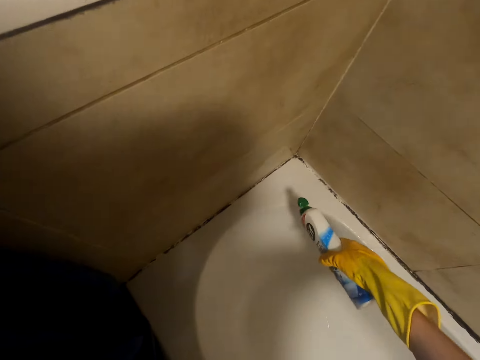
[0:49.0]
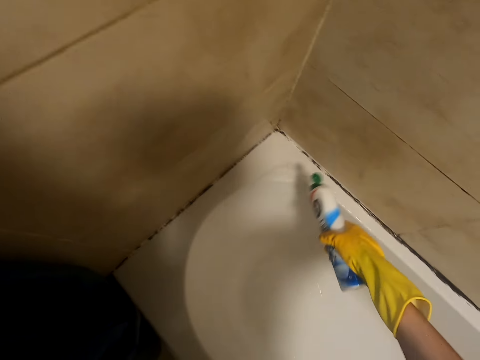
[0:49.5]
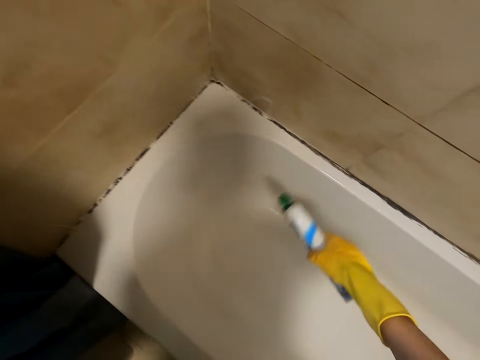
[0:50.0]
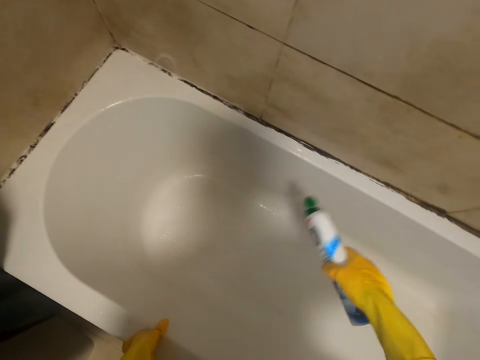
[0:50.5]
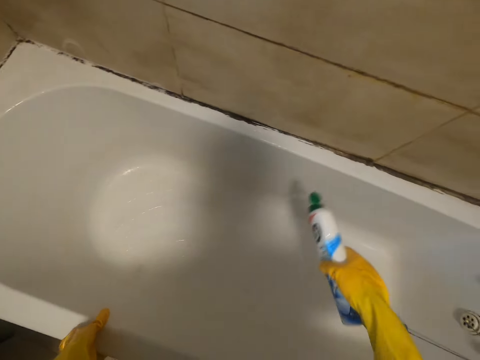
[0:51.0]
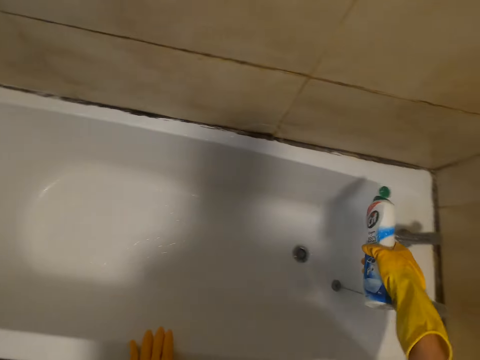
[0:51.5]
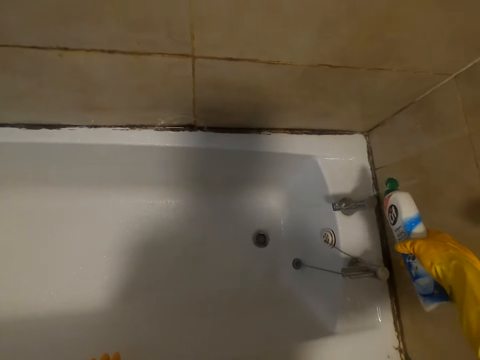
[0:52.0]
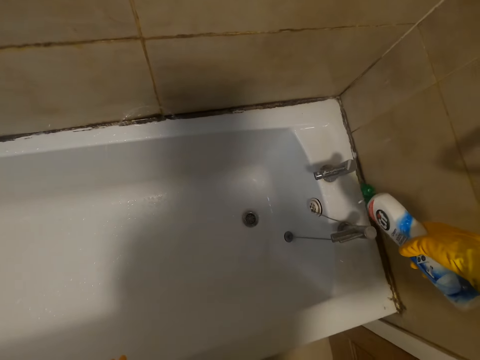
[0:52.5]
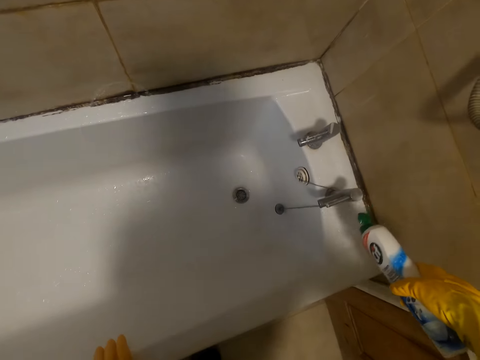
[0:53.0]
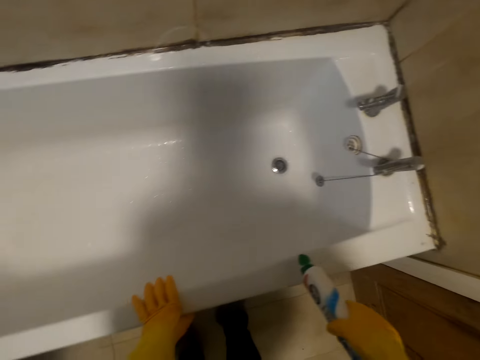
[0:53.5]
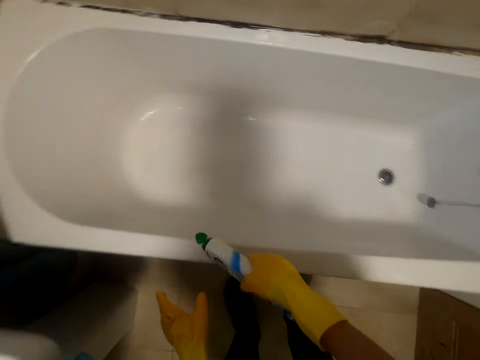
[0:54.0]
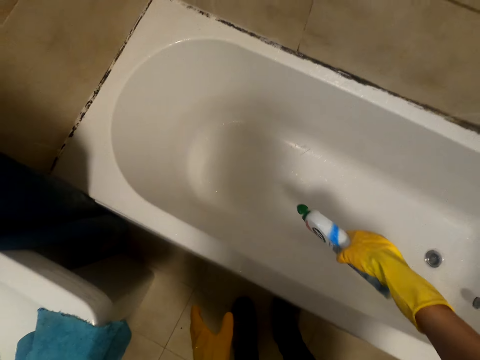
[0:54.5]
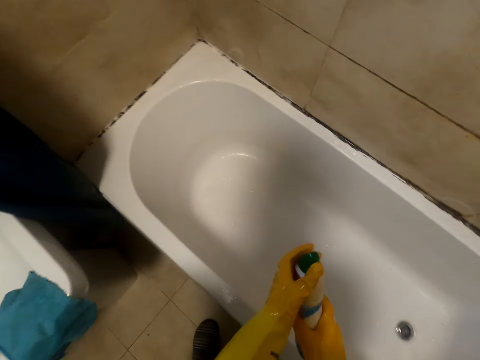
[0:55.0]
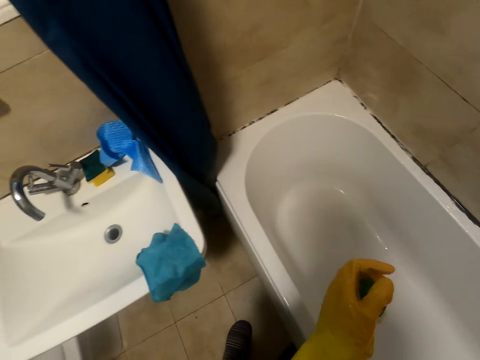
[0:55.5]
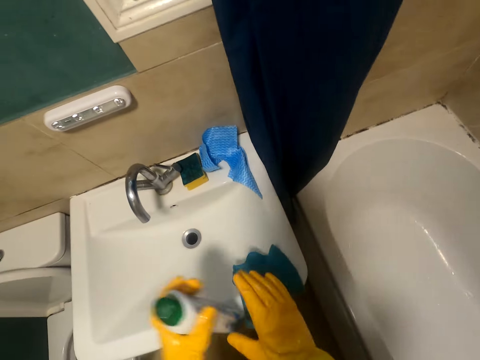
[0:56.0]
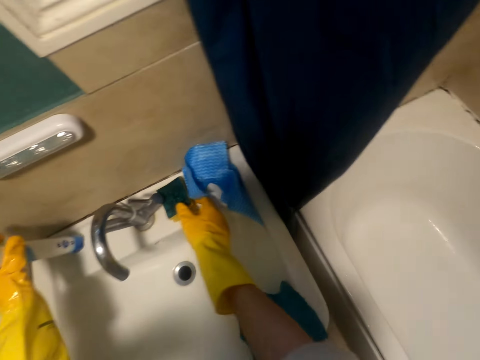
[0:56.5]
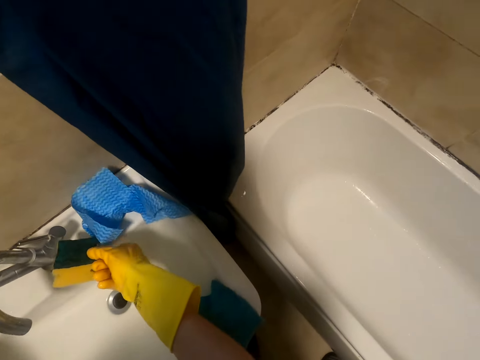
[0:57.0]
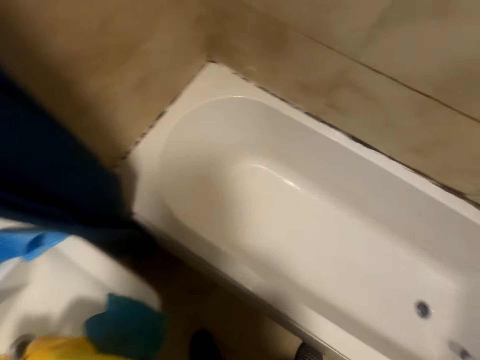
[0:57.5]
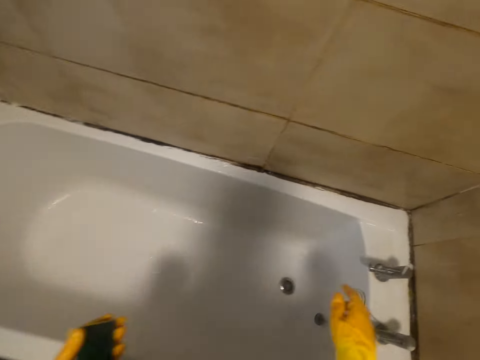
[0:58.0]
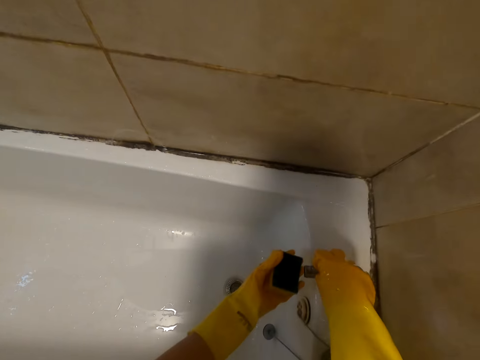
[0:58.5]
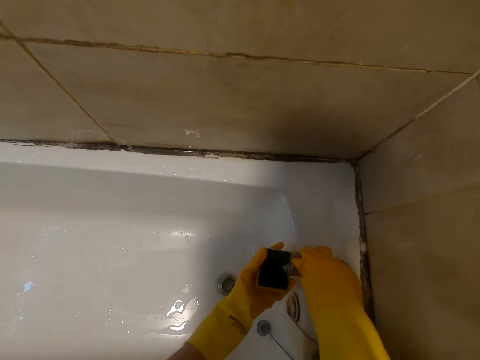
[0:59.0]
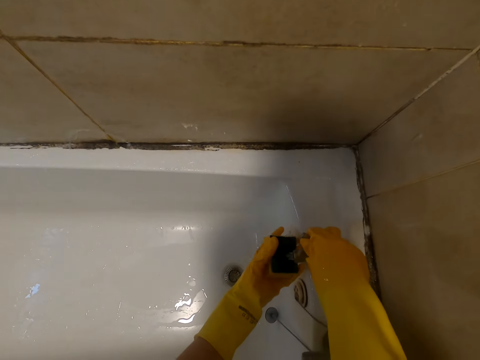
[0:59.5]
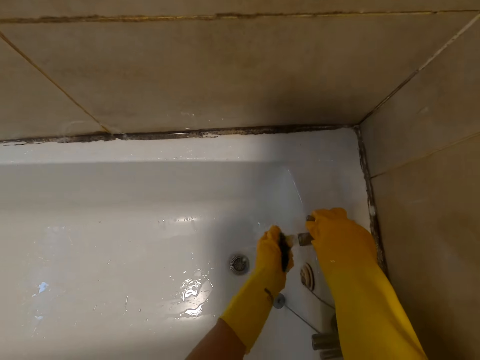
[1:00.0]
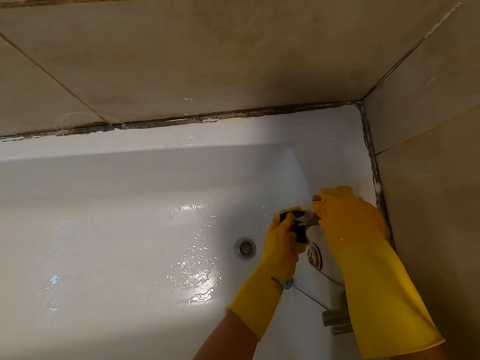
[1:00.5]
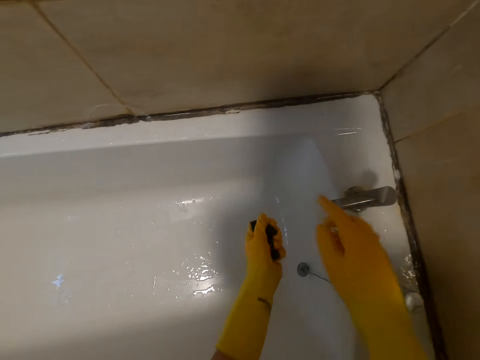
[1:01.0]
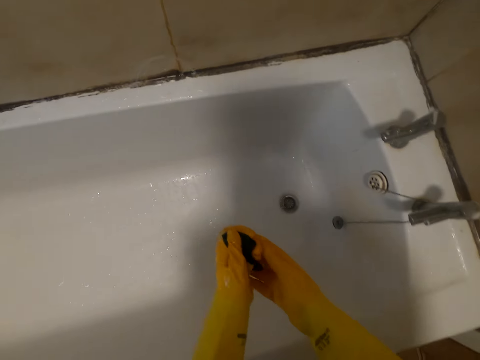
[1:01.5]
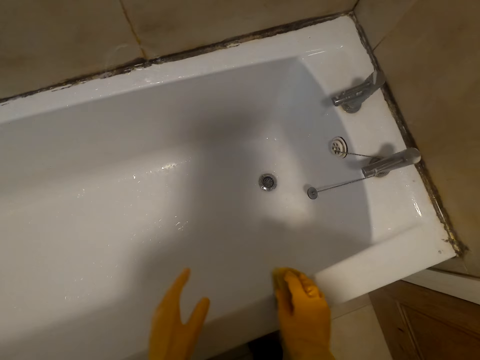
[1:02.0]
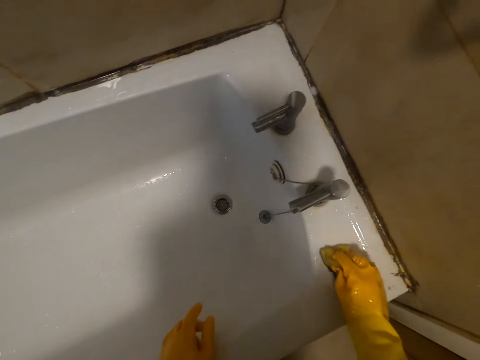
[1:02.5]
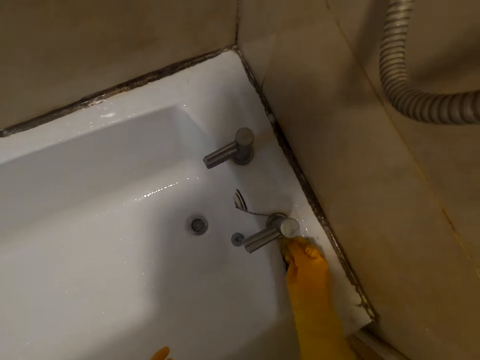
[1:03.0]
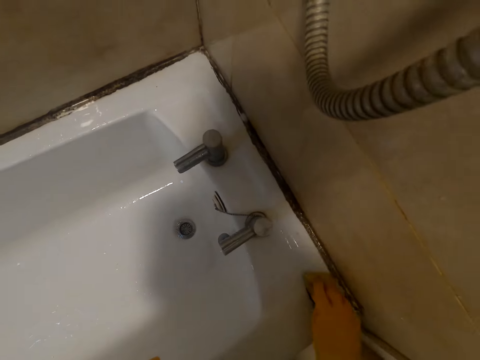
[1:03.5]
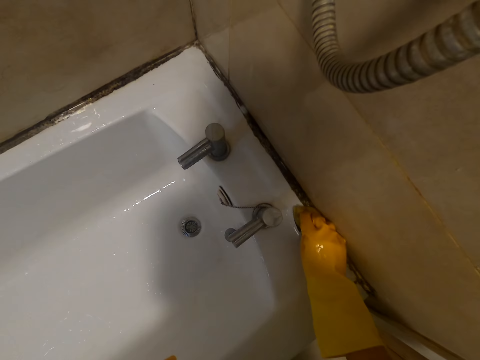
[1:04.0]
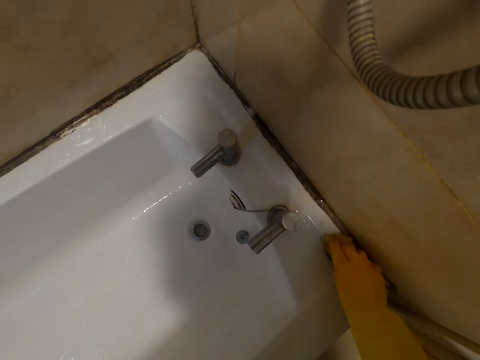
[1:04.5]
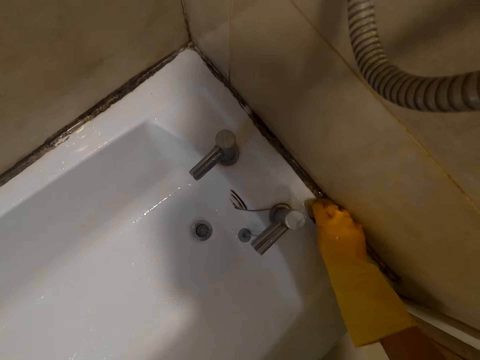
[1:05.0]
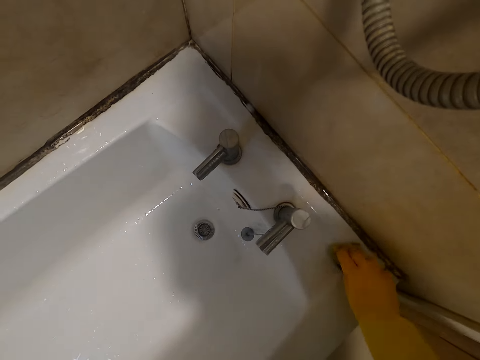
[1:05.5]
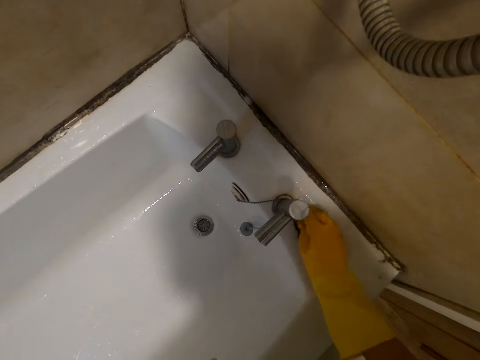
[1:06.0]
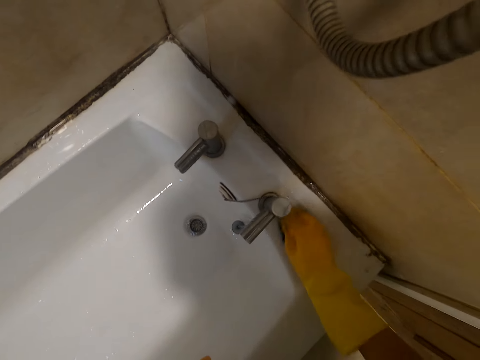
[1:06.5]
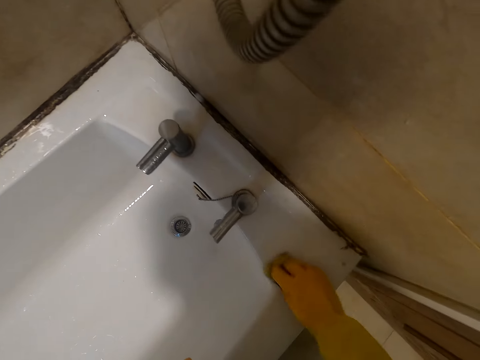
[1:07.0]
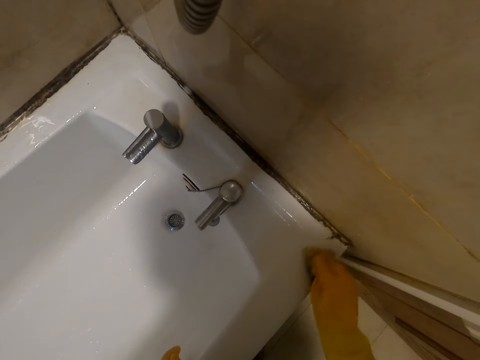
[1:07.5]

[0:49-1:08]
The camera wearer pours the liquid soap in the bathtub. They spray on the sink. They place the spray bottle on the sink and pick the sponge from the sink. They open the tap with the right hand. They rinse the sponge. They close the tap. They wash the surface of the bathtub. They clean the sink with the sponge.

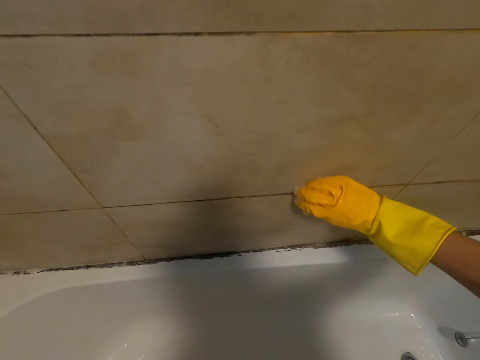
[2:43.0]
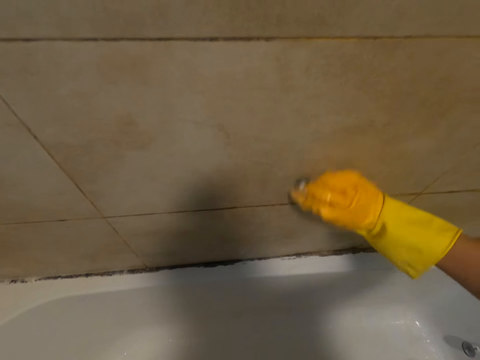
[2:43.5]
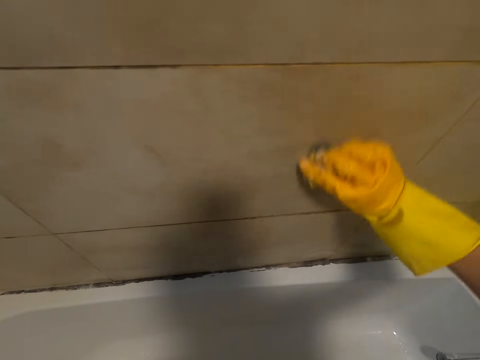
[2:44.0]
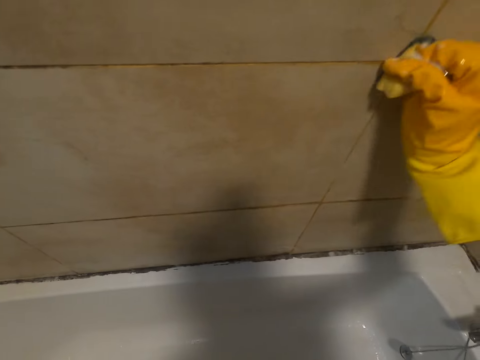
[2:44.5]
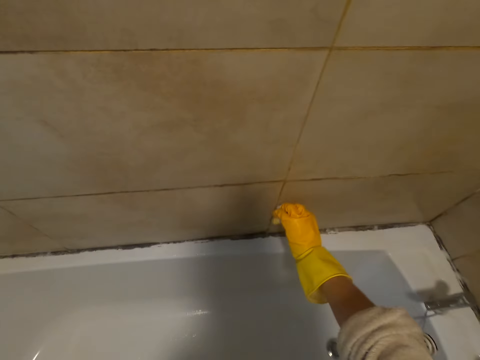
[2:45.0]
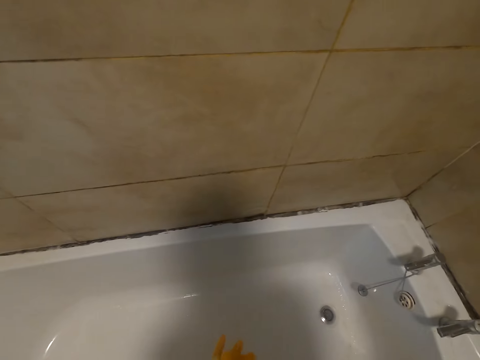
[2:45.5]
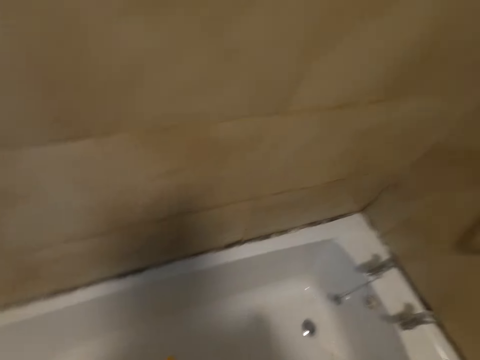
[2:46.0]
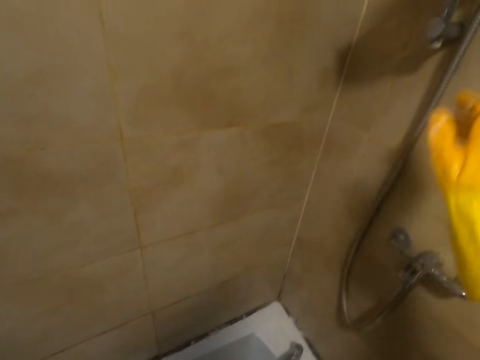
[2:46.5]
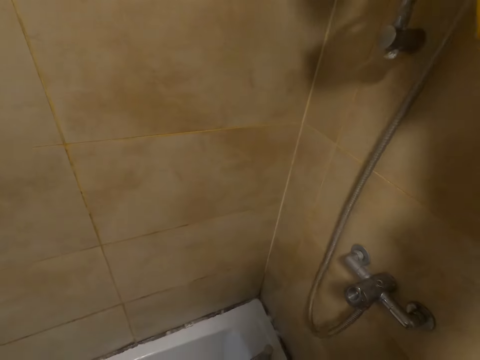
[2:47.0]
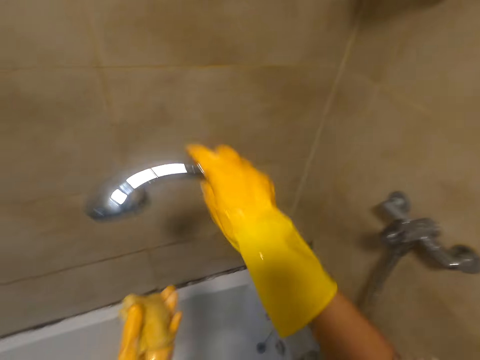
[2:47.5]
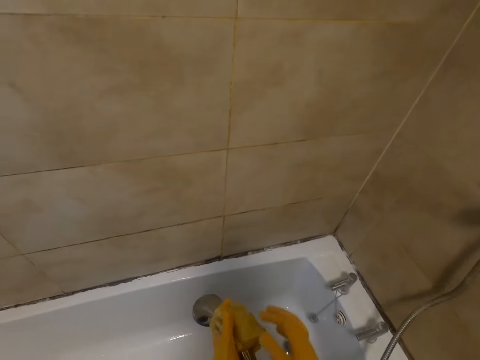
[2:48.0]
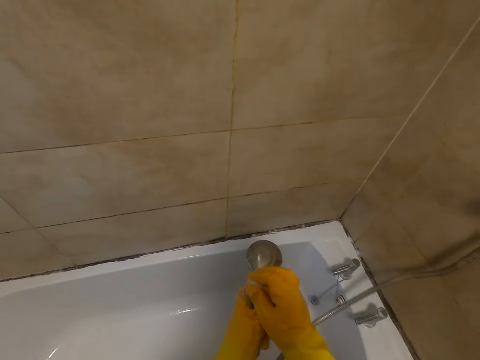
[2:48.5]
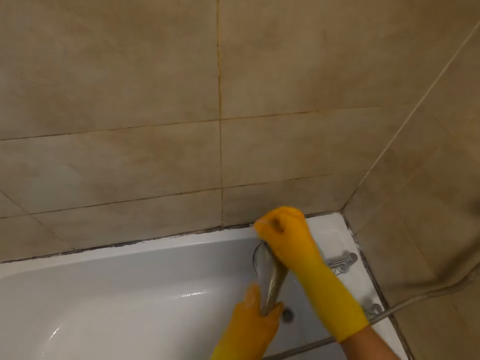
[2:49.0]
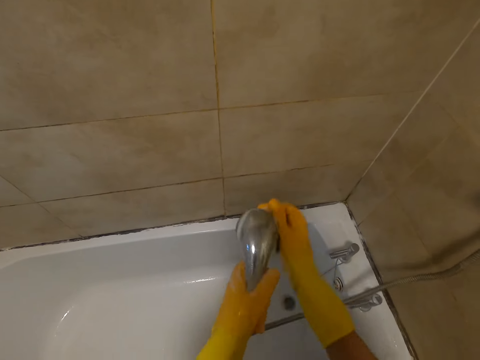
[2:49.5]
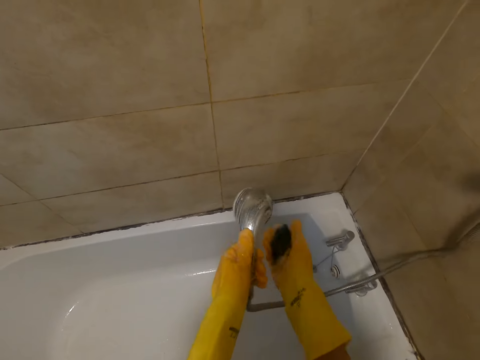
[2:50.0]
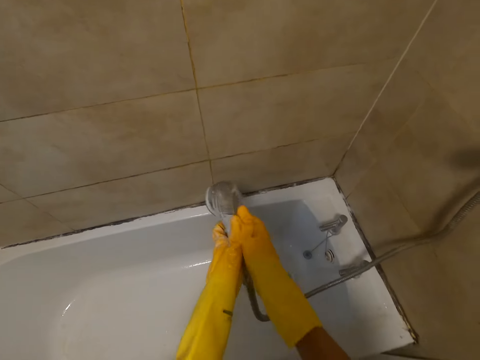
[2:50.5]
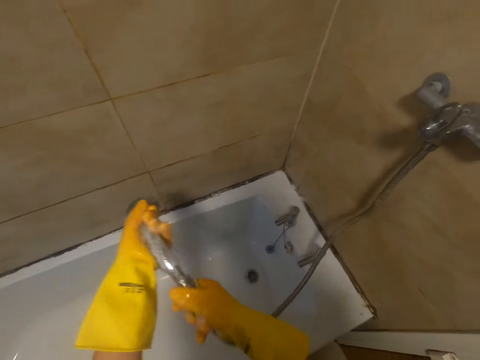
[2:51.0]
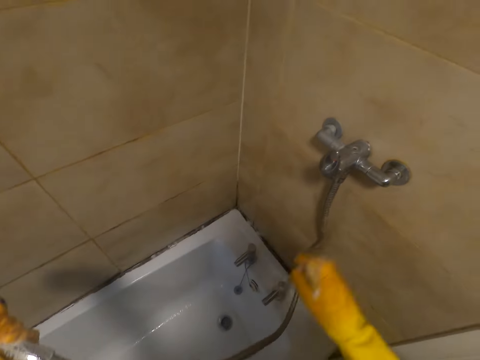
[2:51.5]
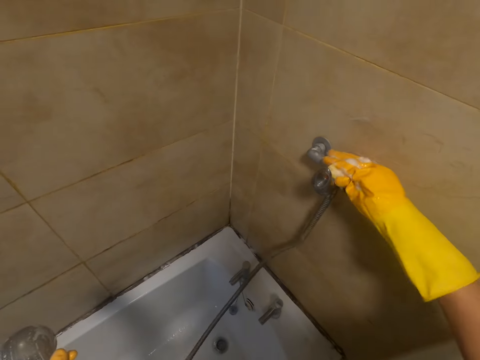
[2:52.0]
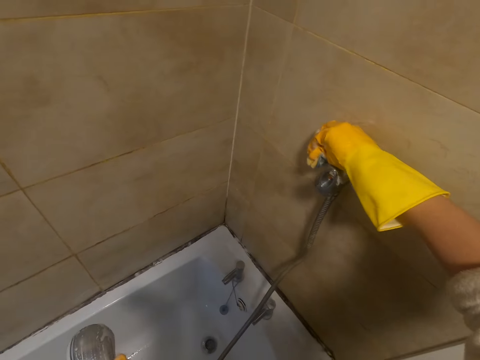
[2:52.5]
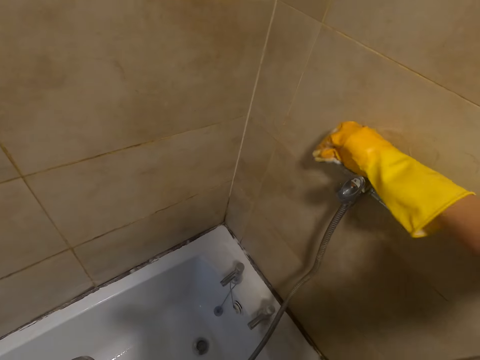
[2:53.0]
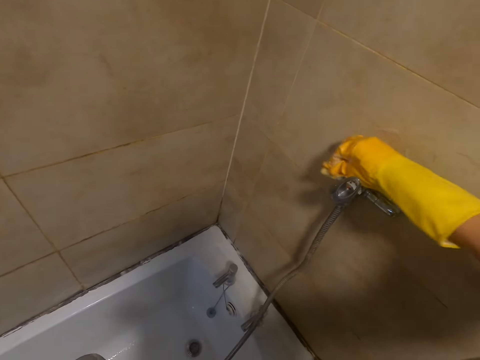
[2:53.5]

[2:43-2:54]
The camera wearer washes the wall. They pick the shower head from the tap. They wash the shower head. They wash the bath tap with a sponge.
